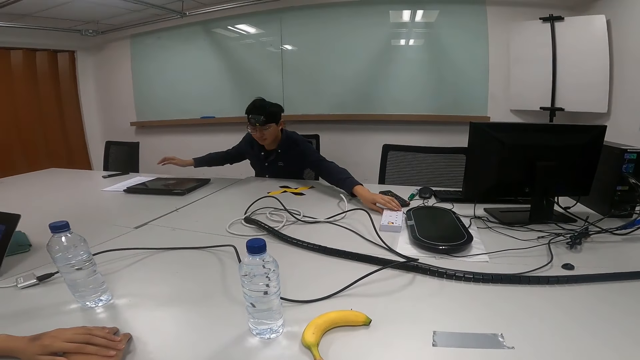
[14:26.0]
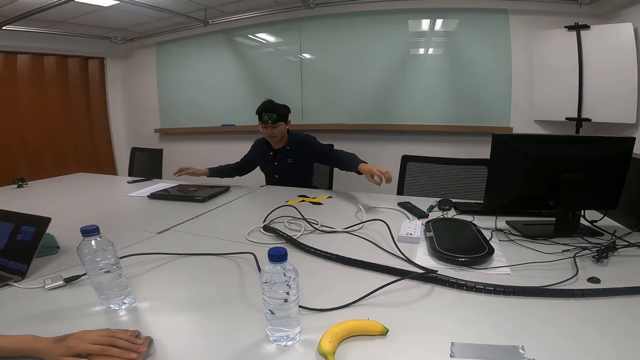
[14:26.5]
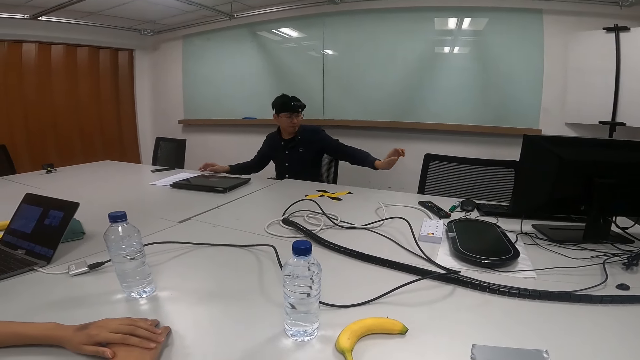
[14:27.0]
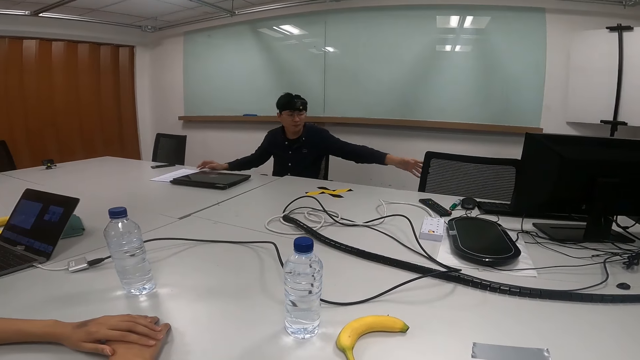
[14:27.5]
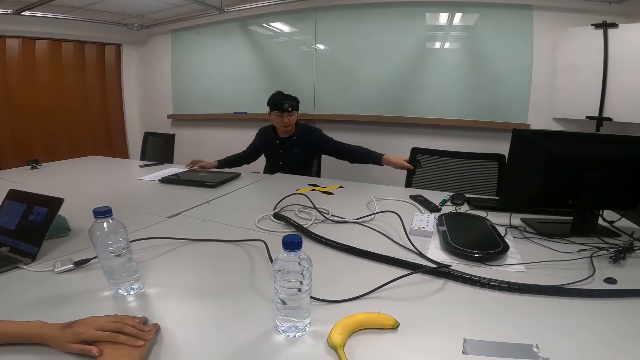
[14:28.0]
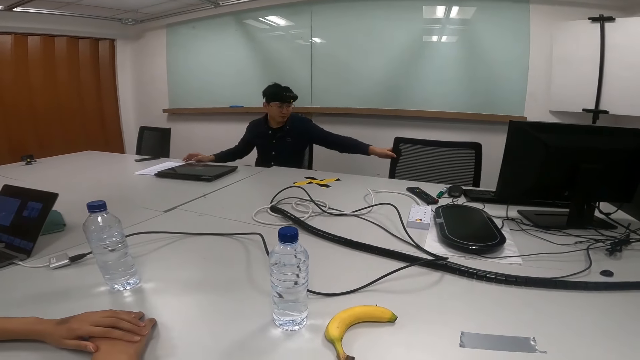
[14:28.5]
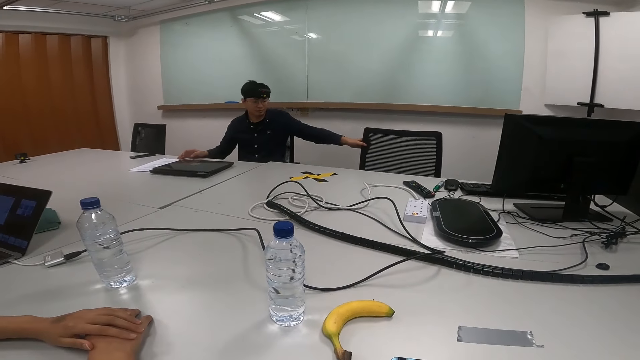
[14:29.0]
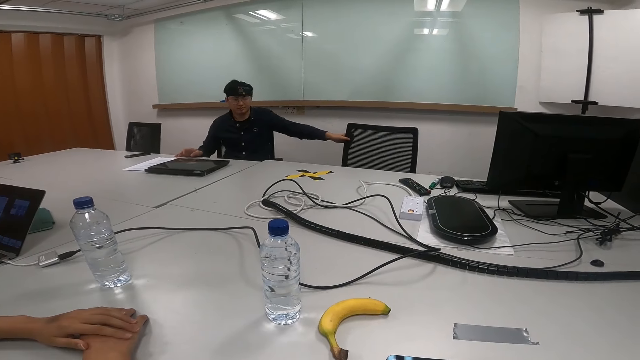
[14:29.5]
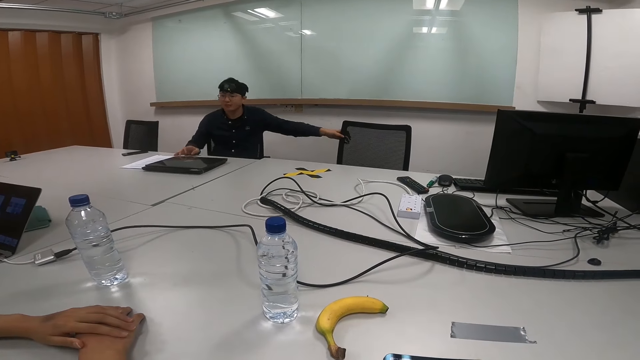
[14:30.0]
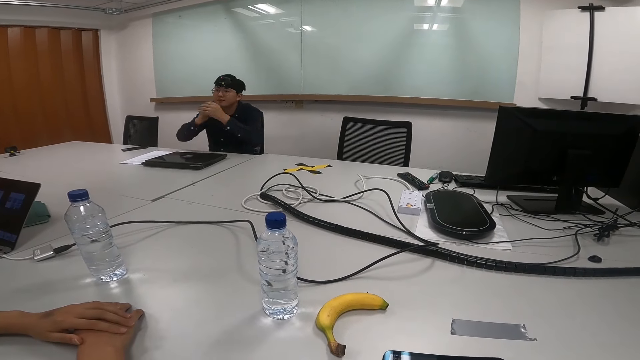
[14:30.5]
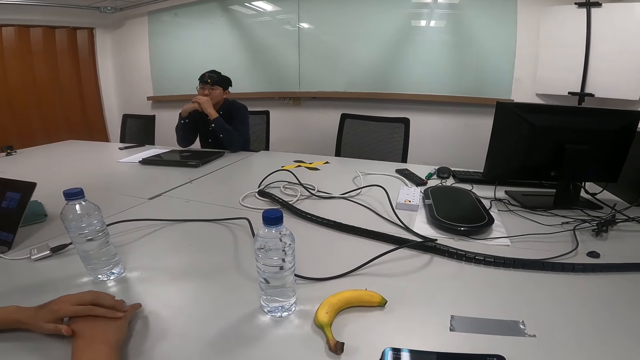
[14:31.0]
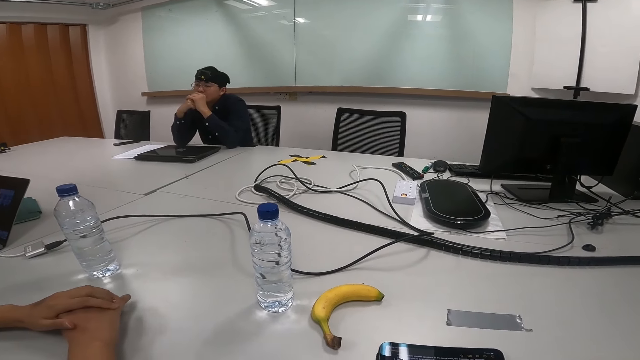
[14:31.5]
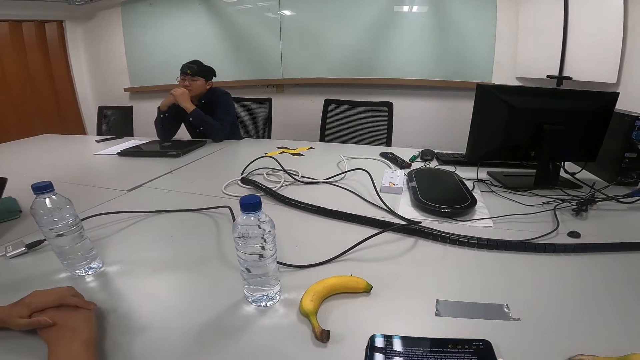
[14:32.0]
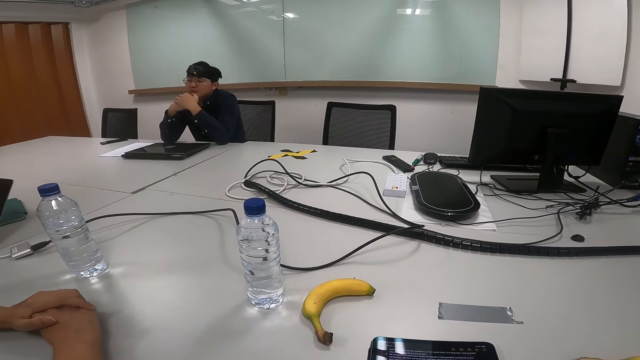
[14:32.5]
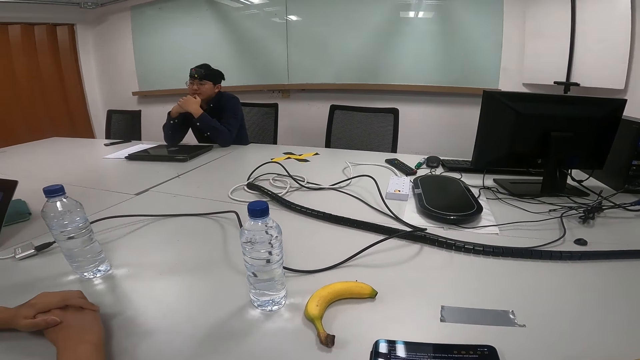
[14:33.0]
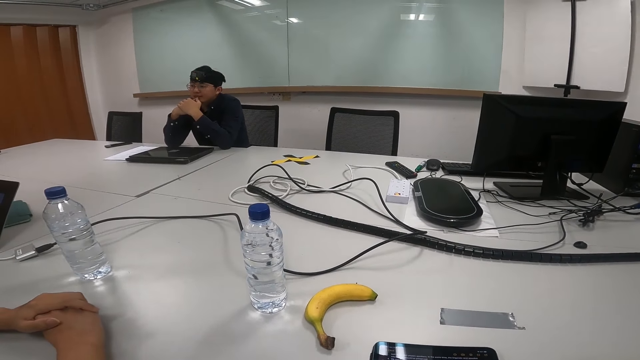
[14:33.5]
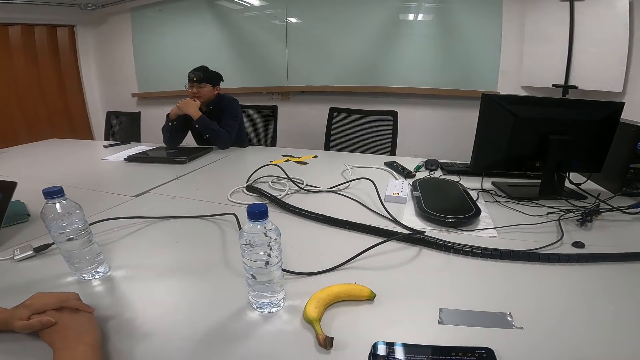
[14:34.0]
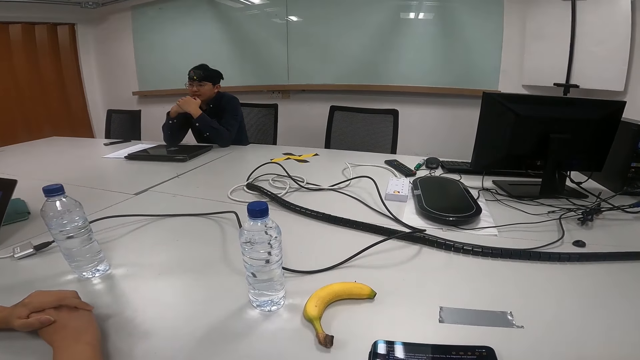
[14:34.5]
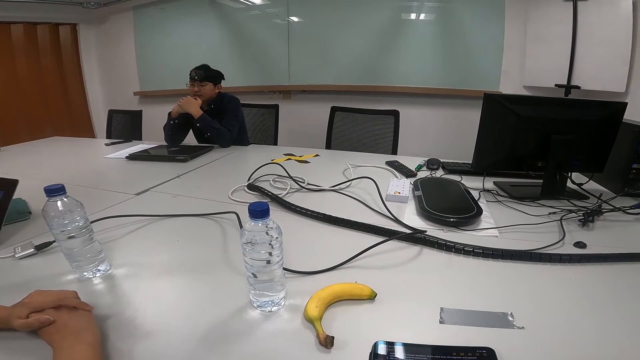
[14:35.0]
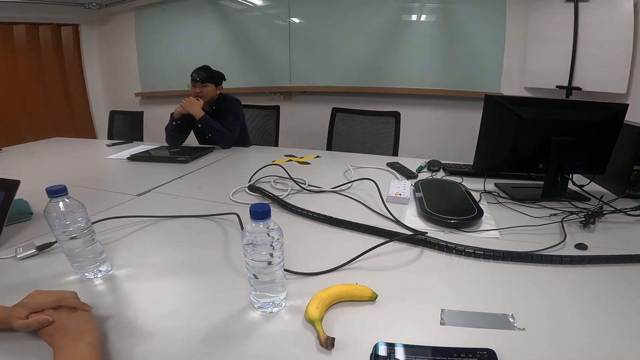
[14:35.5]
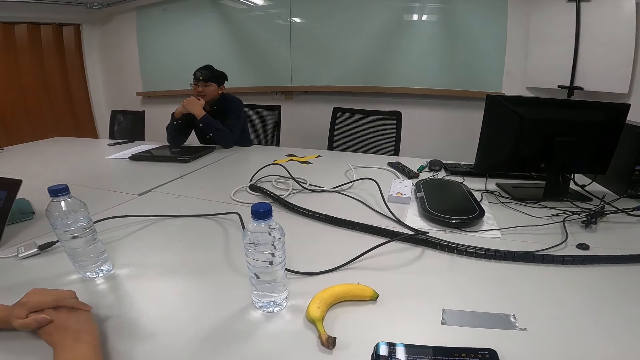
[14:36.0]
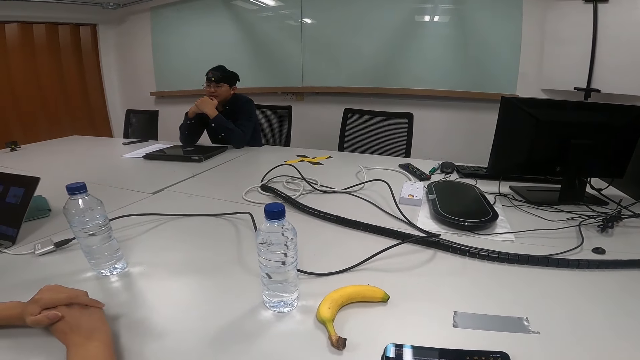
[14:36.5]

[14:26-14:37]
A person drags a chair on the floor. The person puts hands on the table and touches the face.

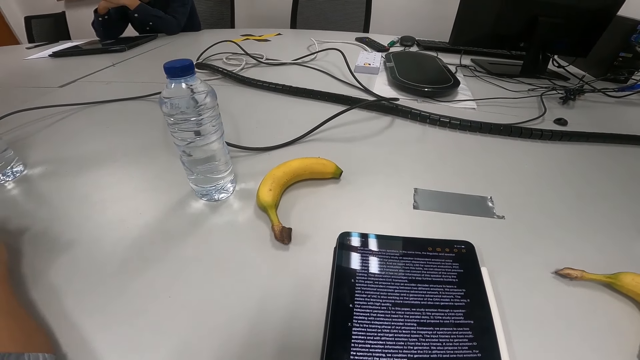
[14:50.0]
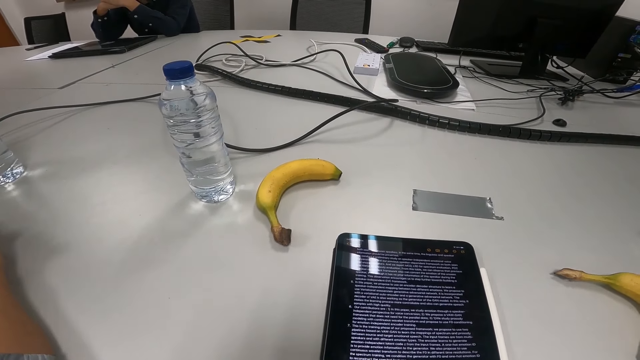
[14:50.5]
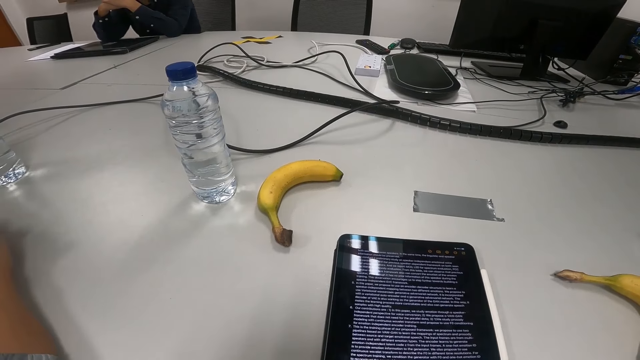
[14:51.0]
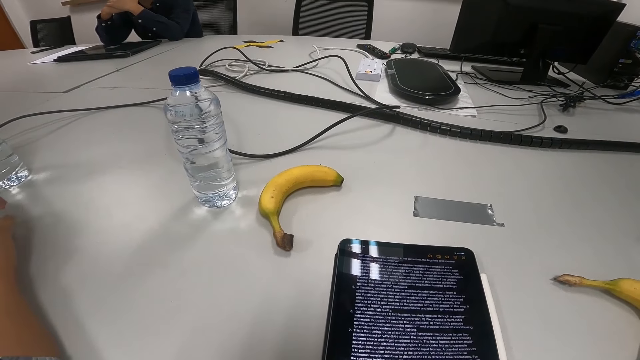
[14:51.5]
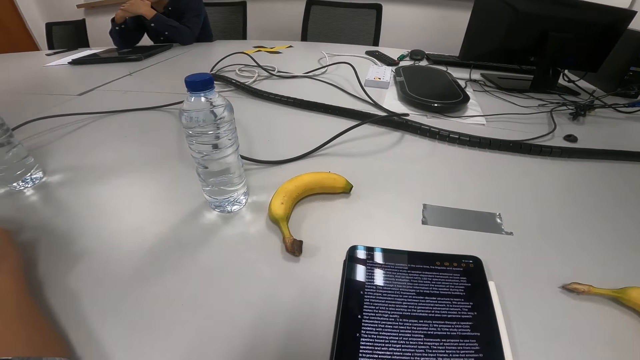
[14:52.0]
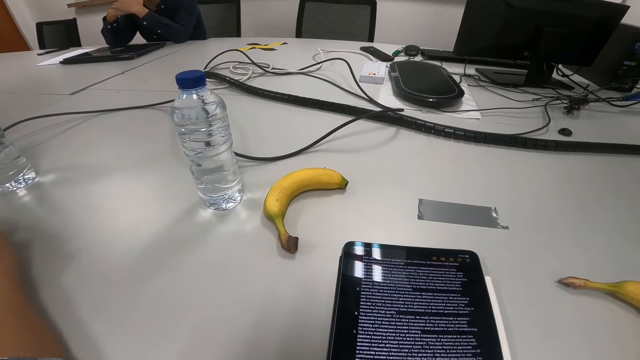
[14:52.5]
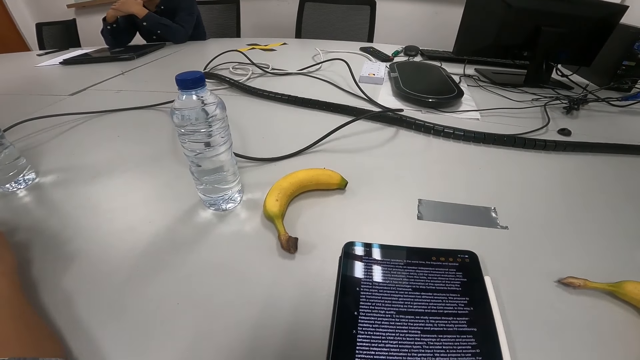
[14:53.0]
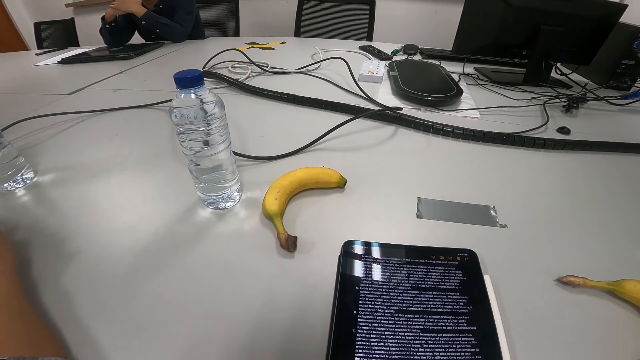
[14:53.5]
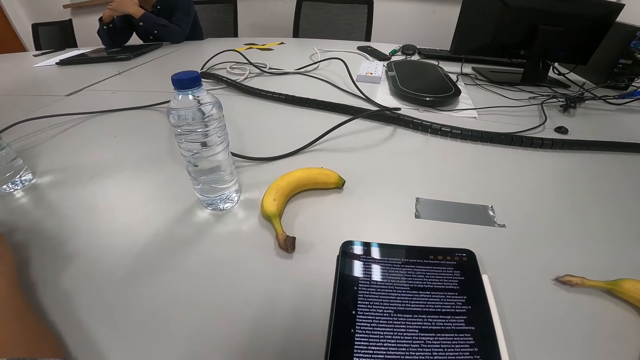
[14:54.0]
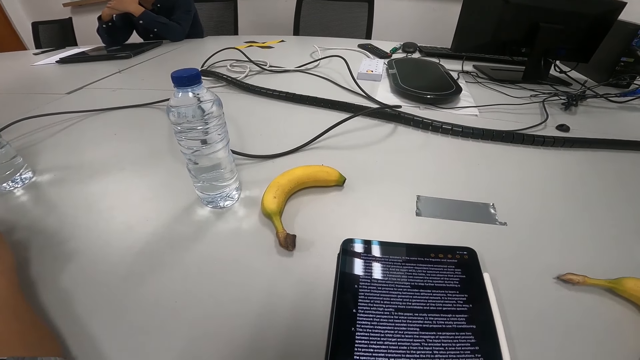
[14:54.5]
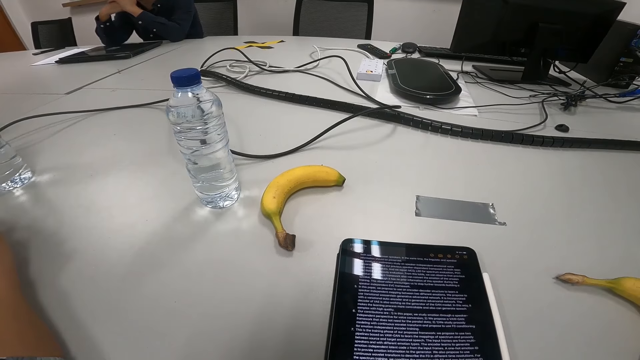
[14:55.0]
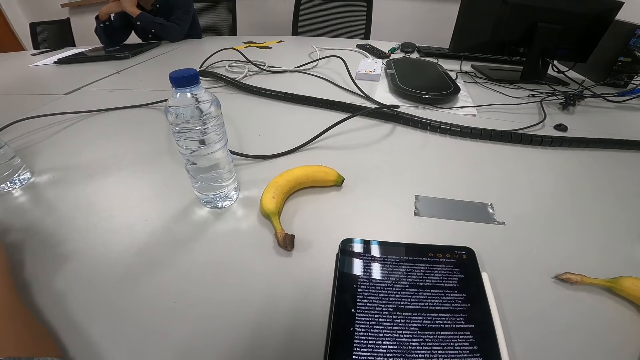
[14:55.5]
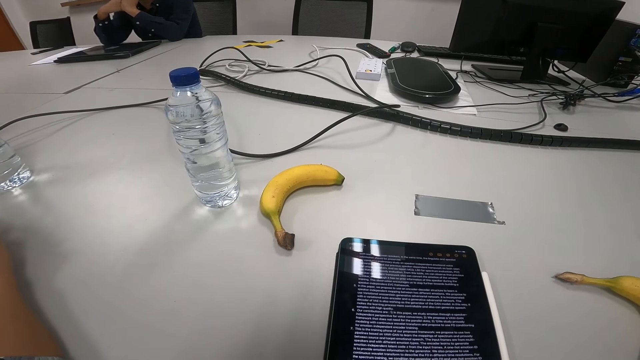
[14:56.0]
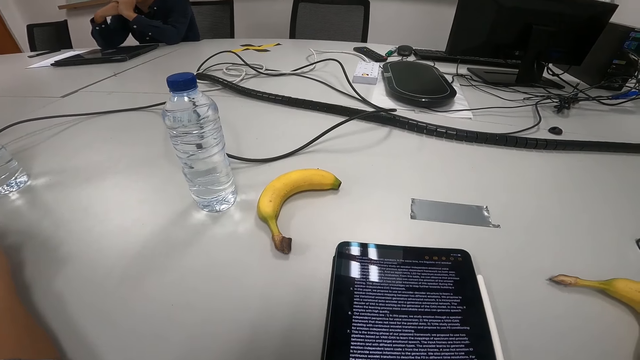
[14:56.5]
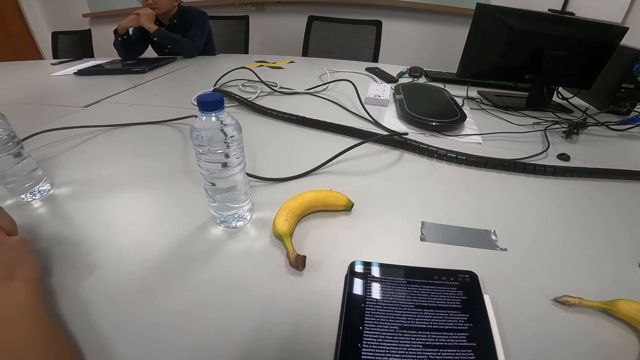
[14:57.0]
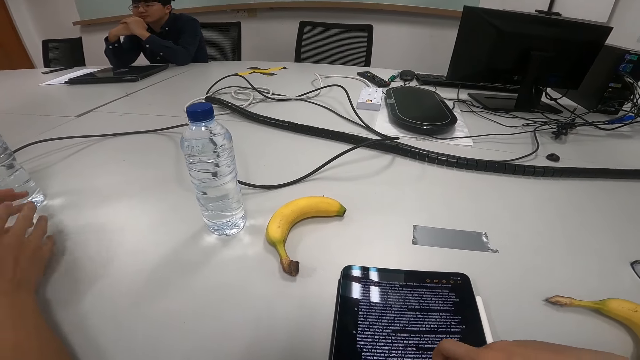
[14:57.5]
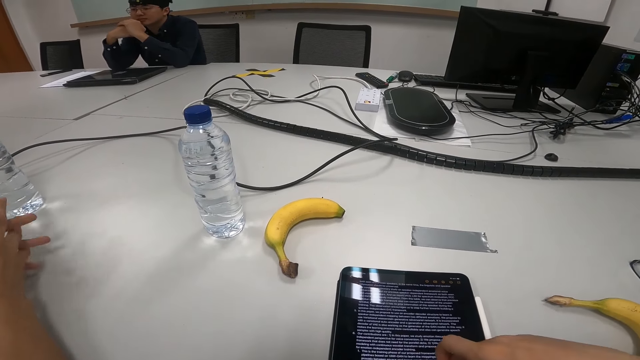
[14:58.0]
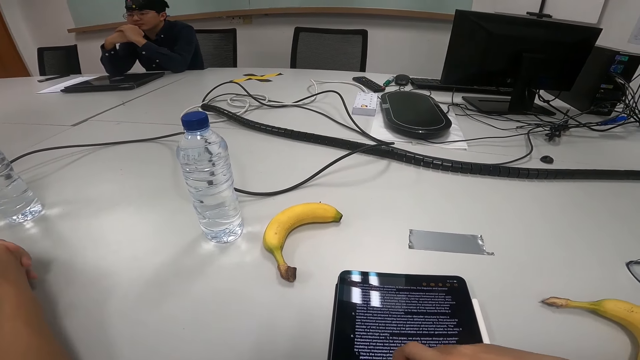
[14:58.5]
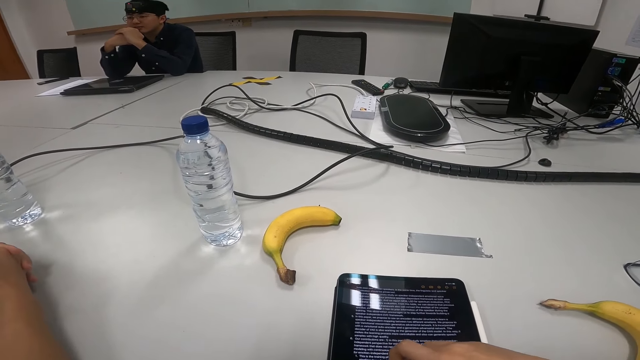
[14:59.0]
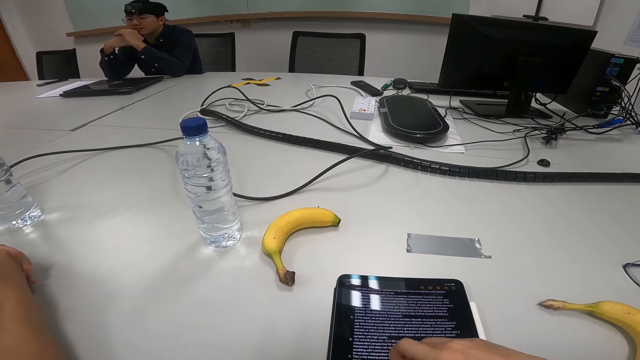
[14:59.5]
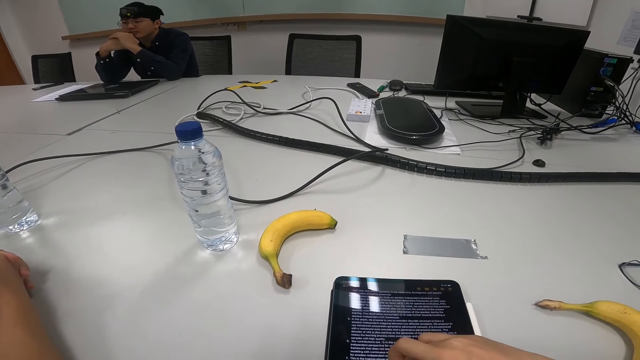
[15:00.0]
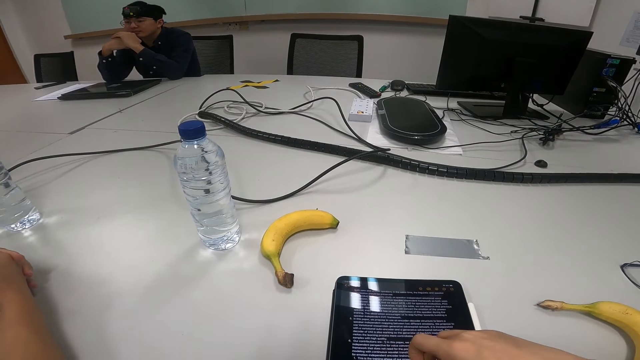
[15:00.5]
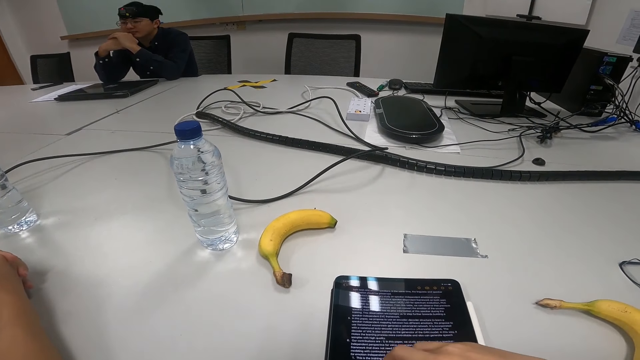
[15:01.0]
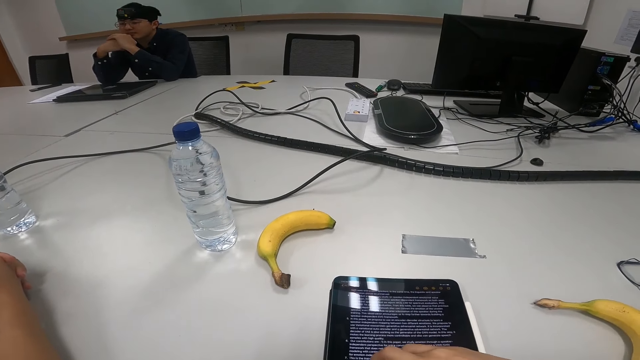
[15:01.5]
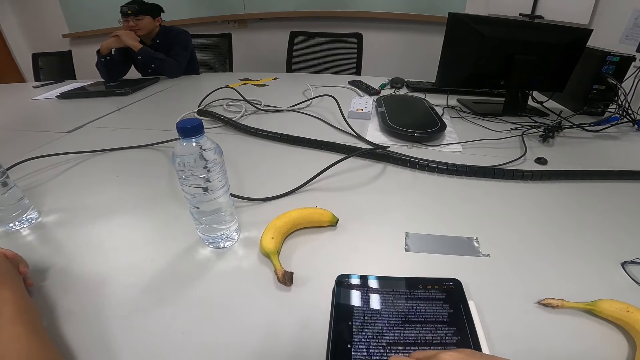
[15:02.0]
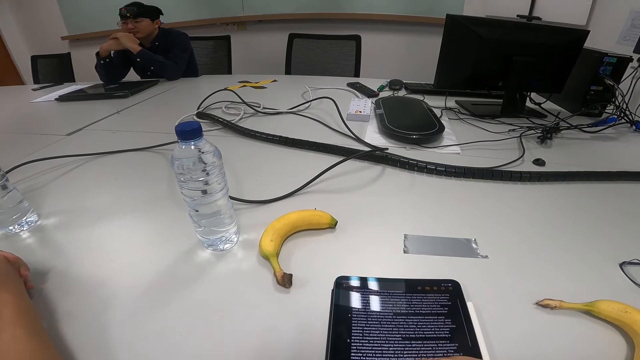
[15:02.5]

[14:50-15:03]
A person moves hands on a table. The camera wearer scrolls on a phone.
